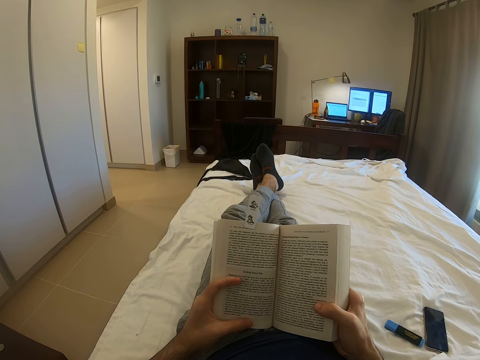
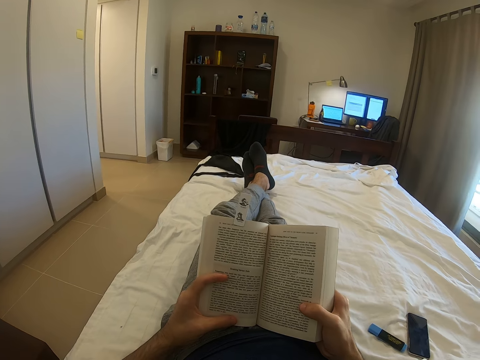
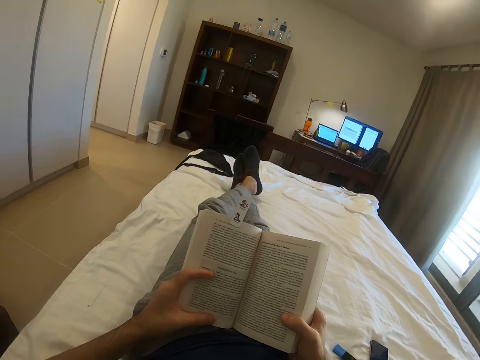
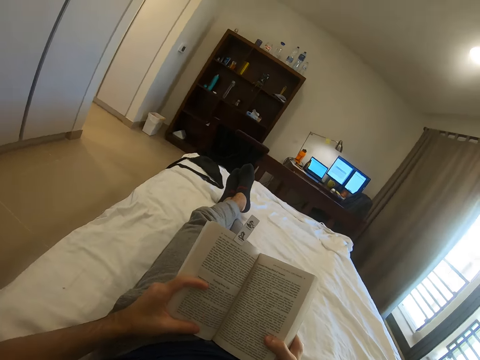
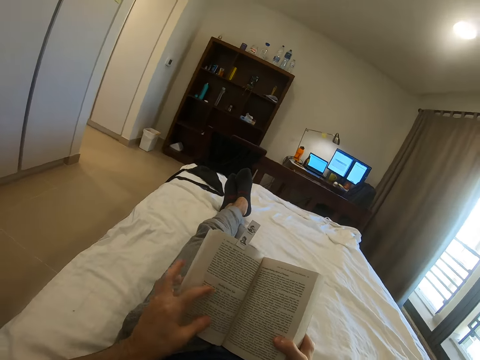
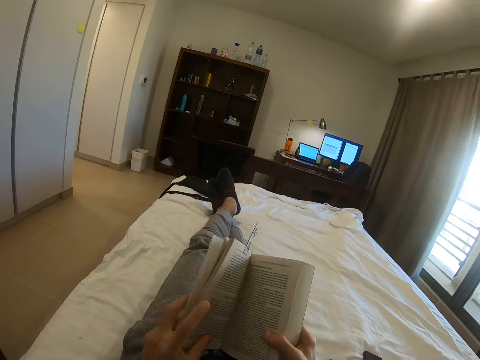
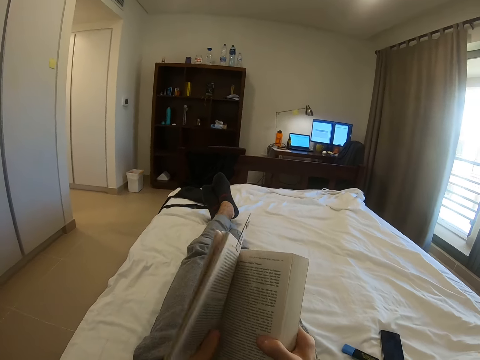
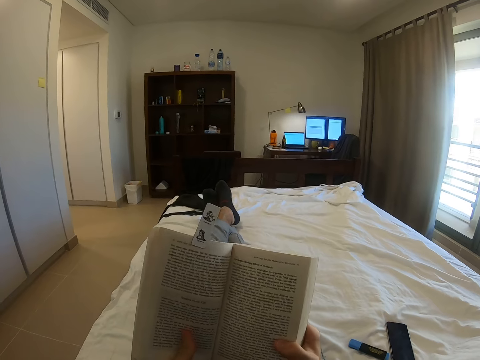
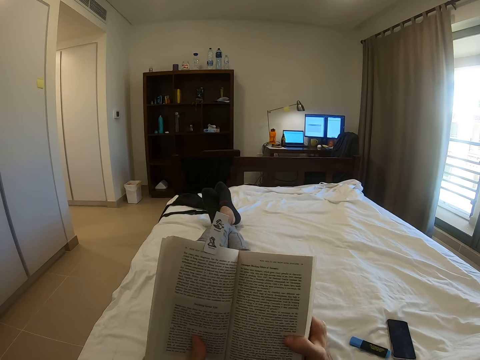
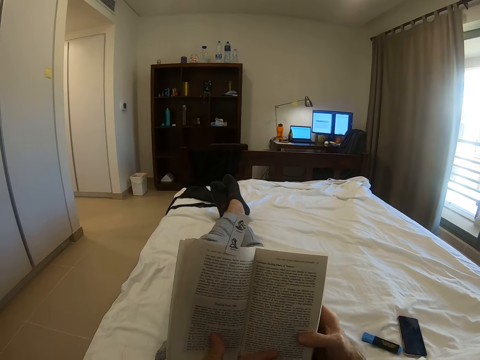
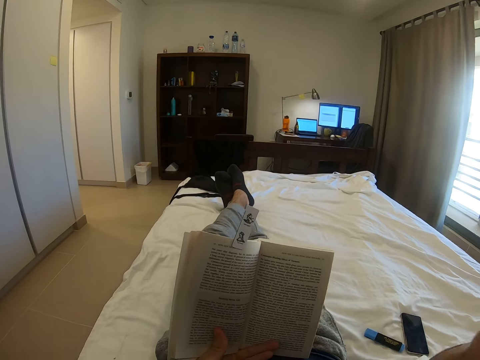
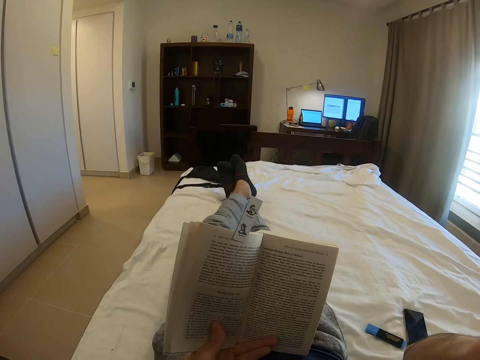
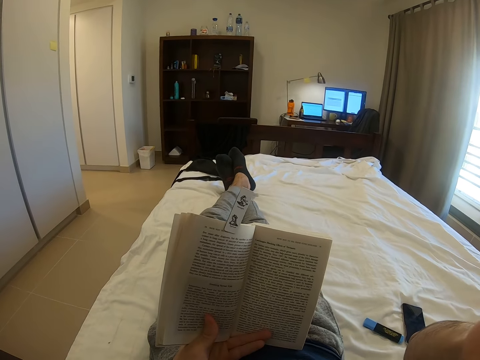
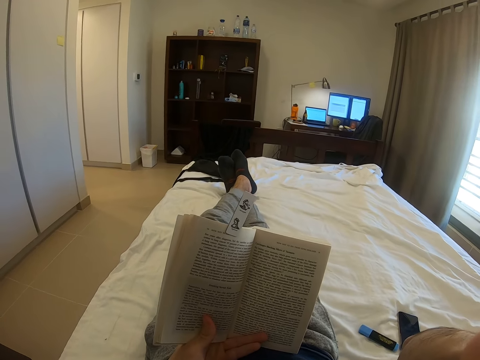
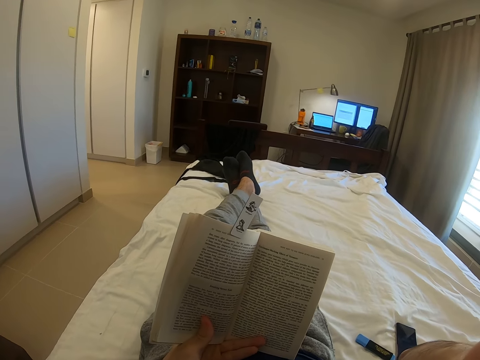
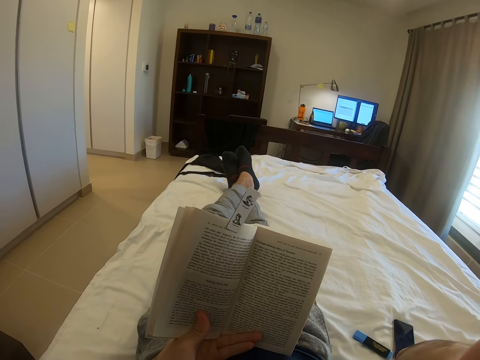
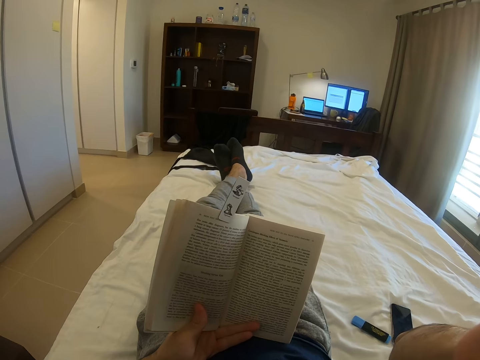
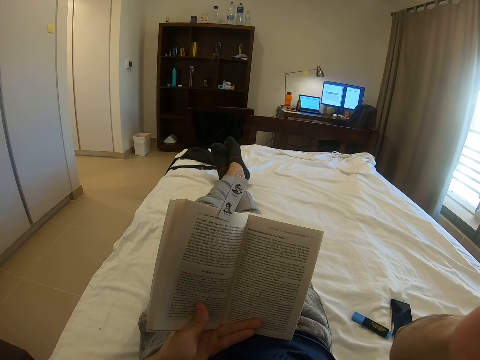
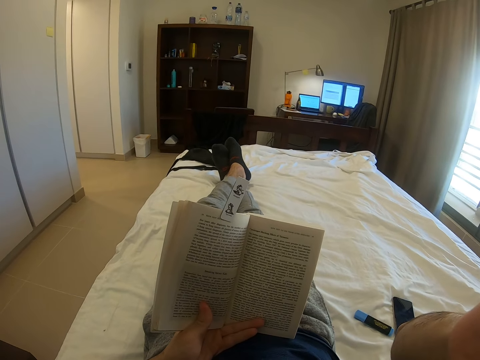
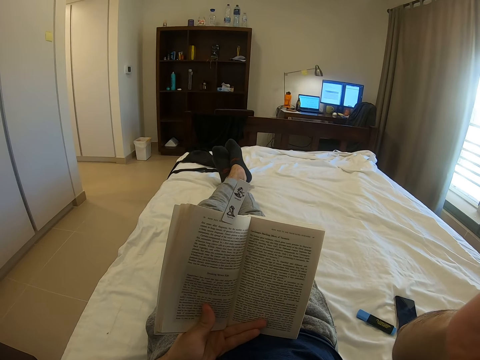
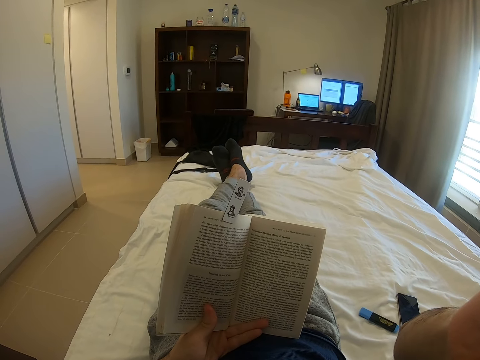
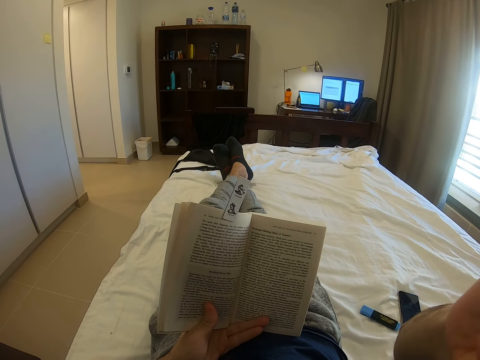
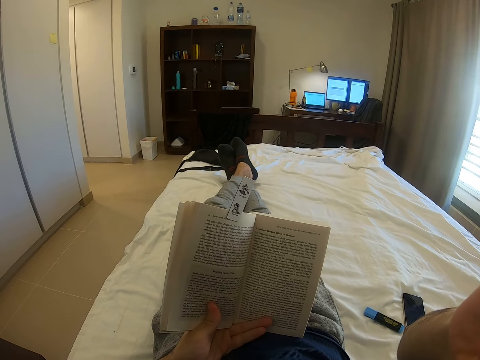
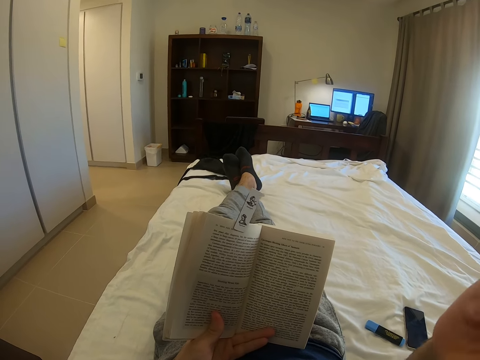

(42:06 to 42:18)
The camera wearer looks around. He moves a book with the left hand. He aligns the book with his hands. He reads the book in a room. He raises his right hand. He does something.

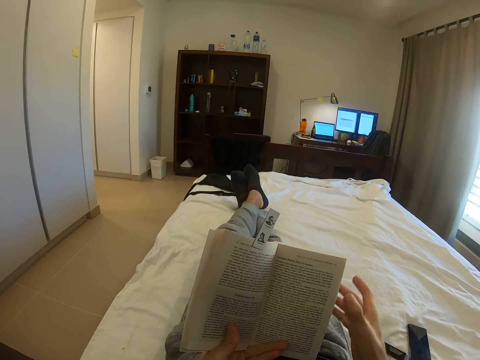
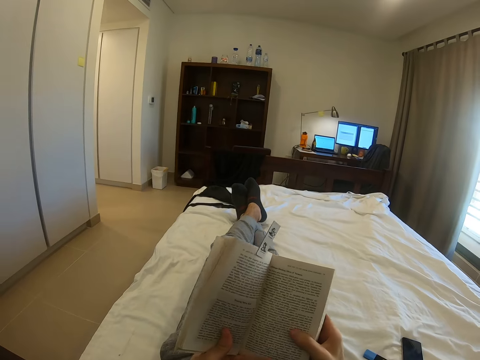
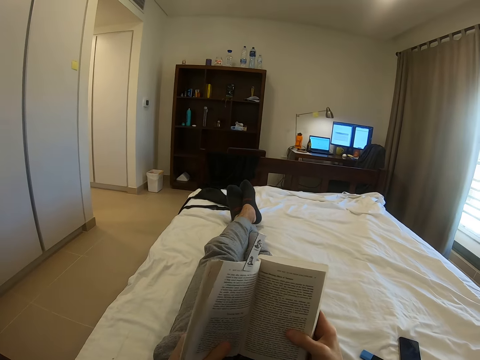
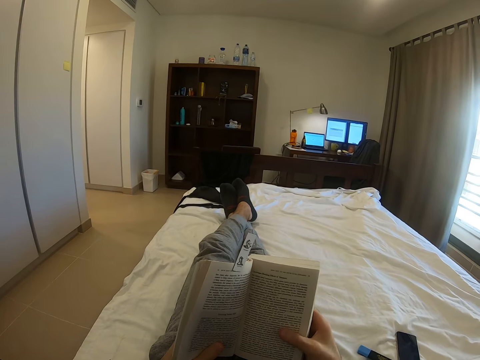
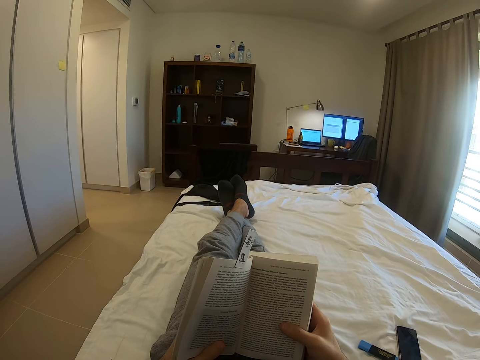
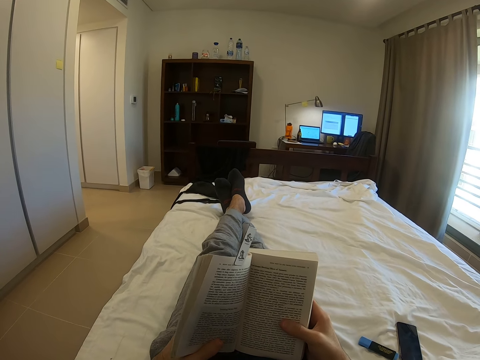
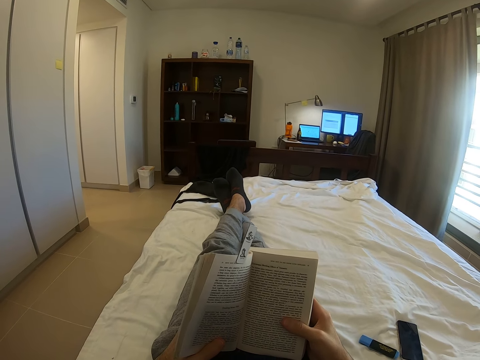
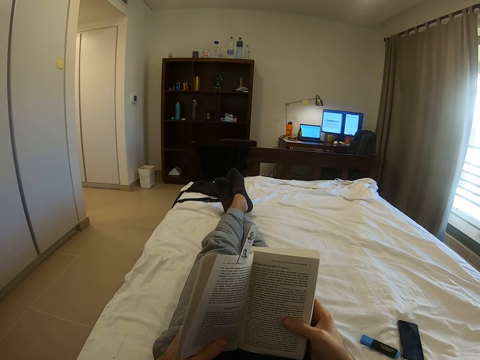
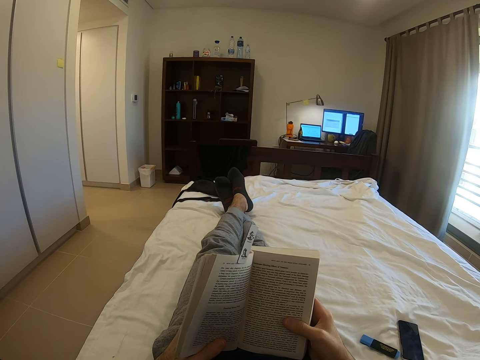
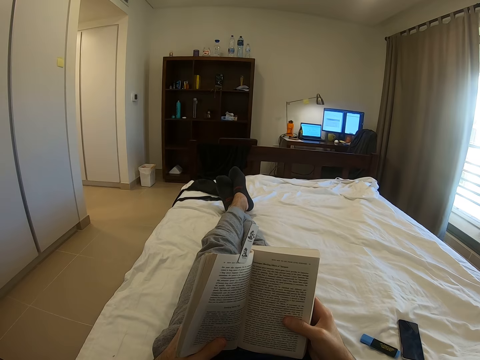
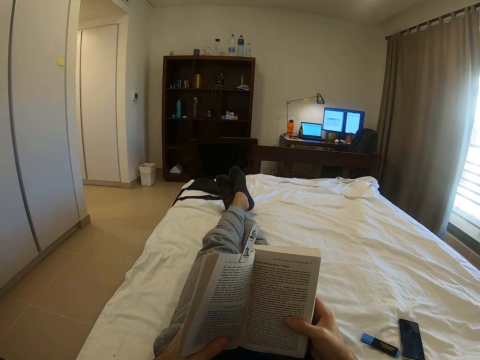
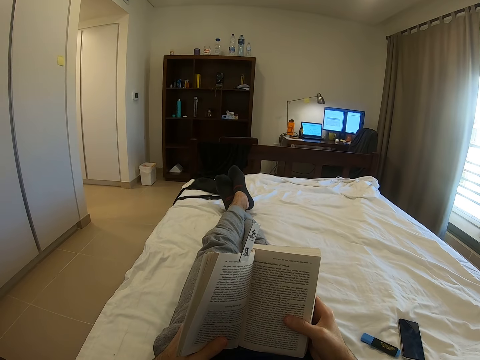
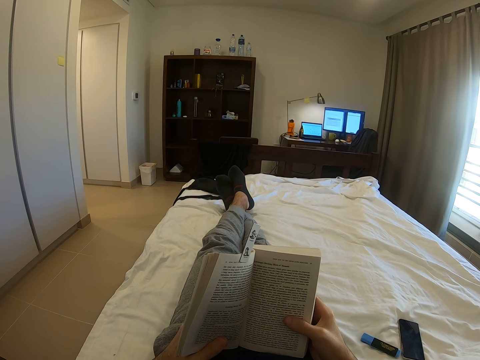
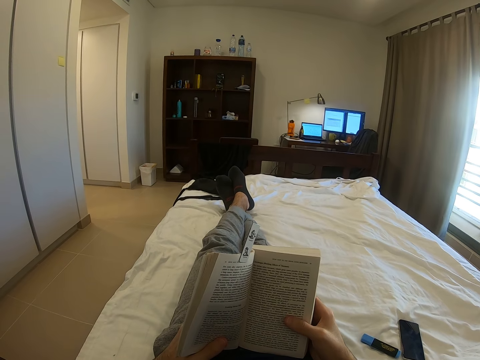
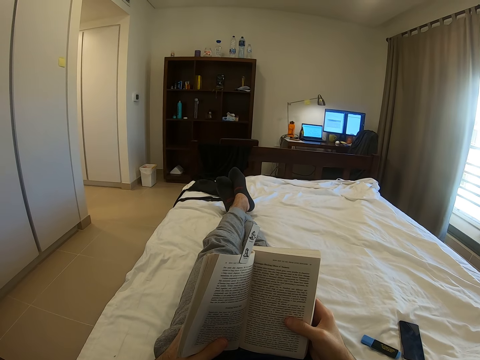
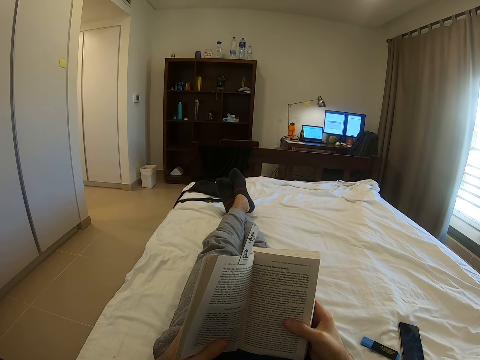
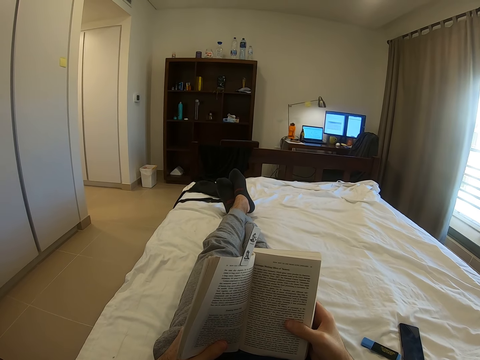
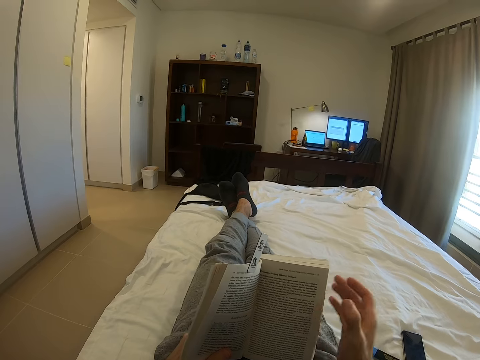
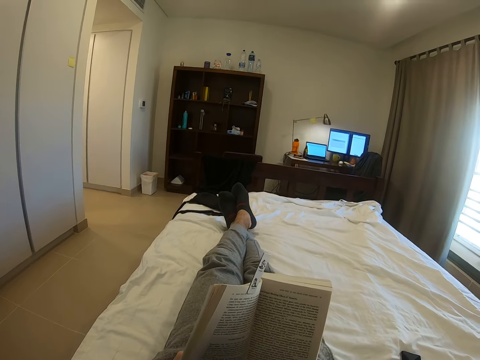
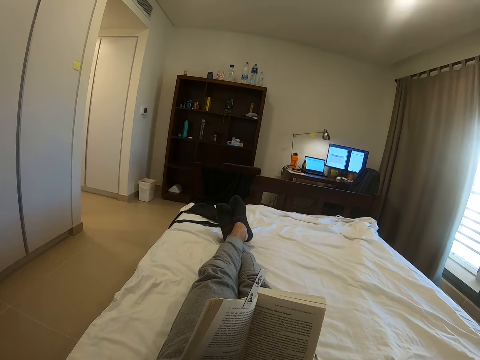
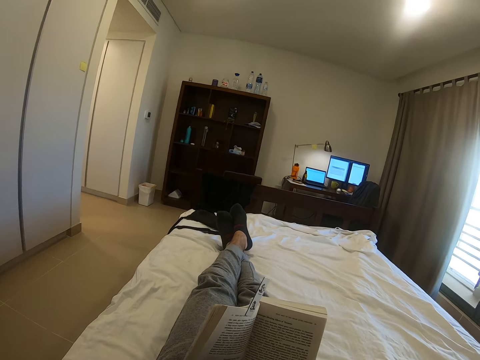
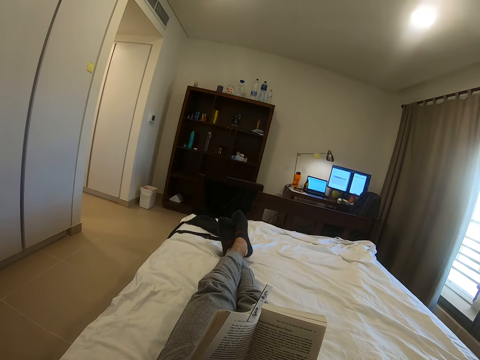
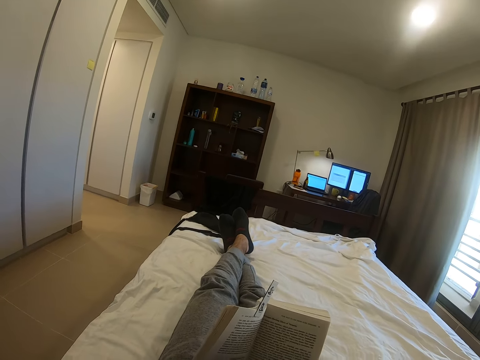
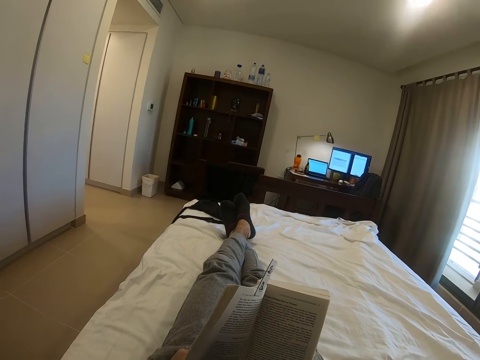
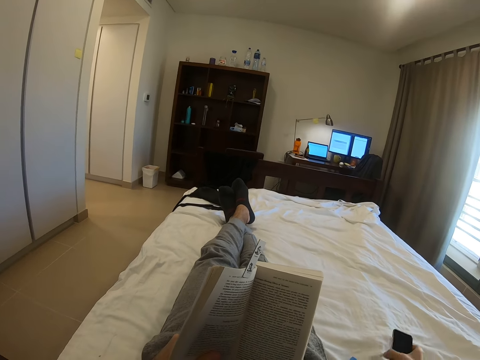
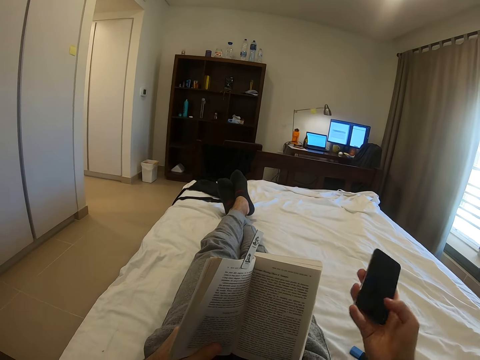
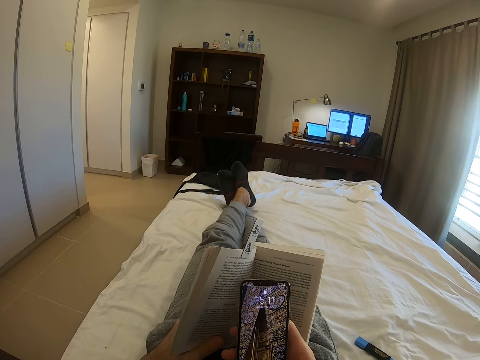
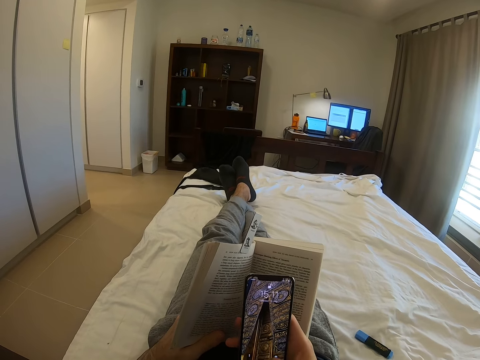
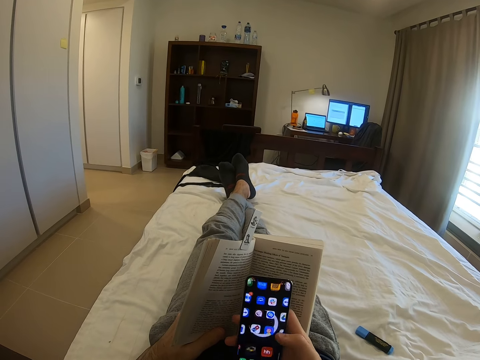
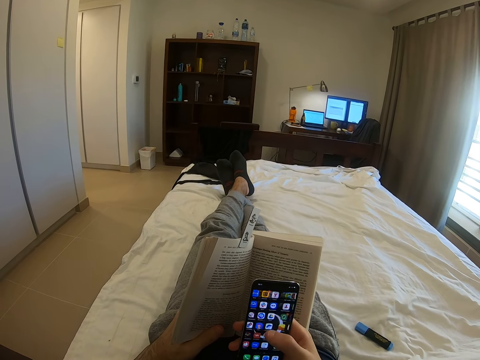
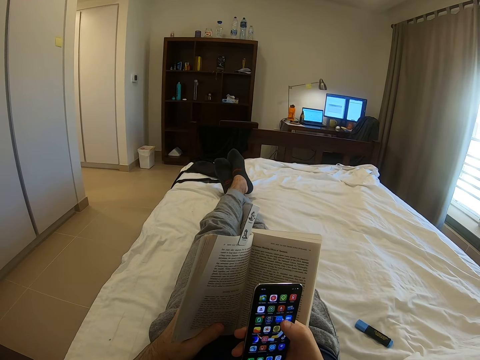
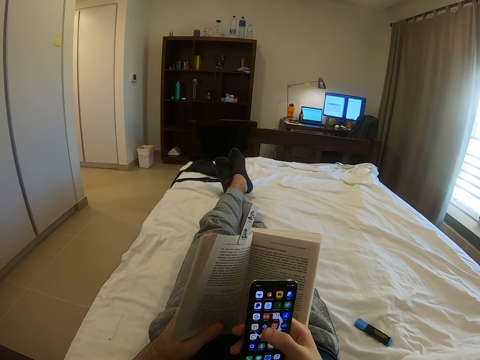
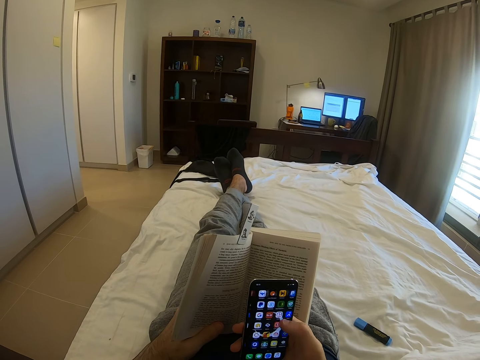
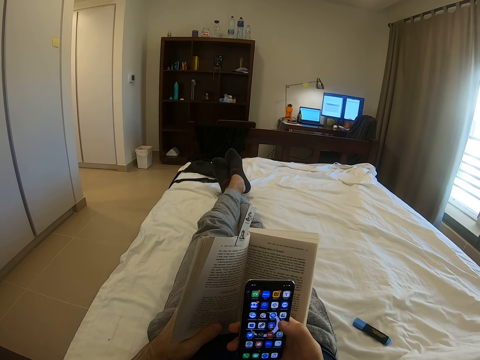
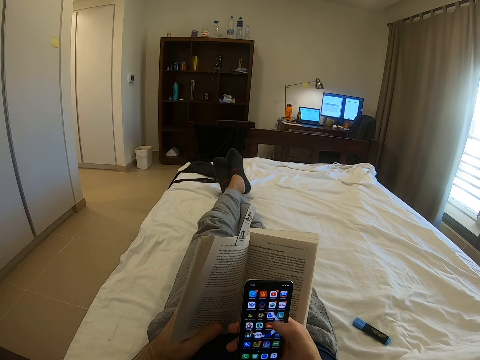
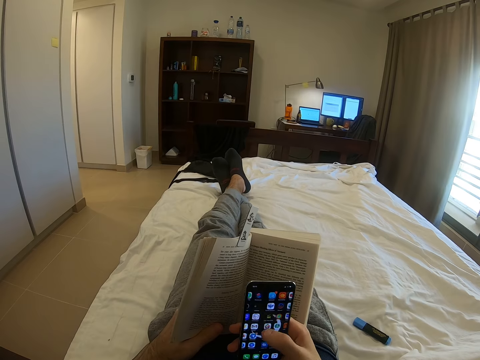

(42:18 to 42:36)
The camera wearer puts down his hands. He holds a book with his right hand. He moves the book with the left hand. He moves both legs. He reads the book while on the bed in a room. He raises his right hand. He lowers down his right hand. He picks up a phone from the bed by his right hand. He uses the phone with the right hand. He scrolls over his phone.
